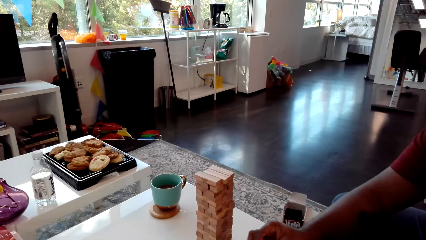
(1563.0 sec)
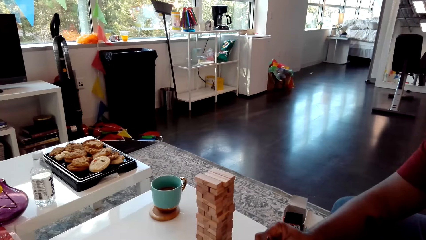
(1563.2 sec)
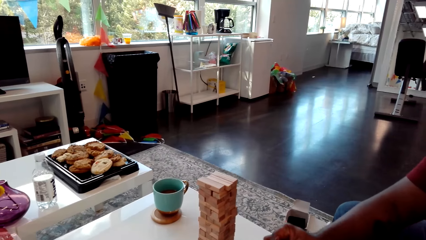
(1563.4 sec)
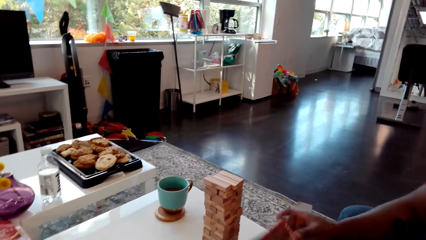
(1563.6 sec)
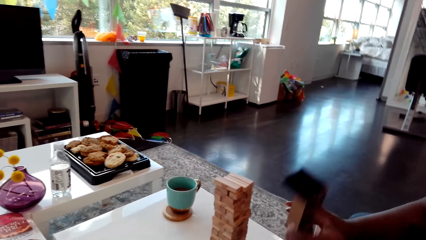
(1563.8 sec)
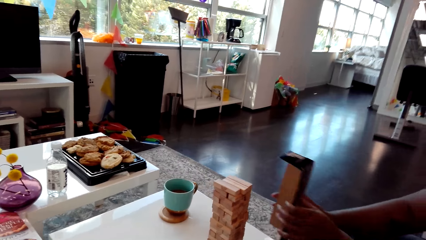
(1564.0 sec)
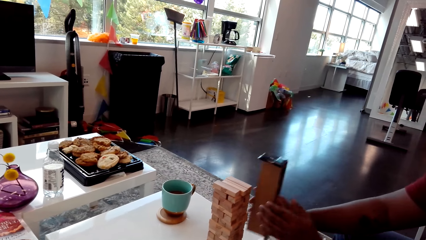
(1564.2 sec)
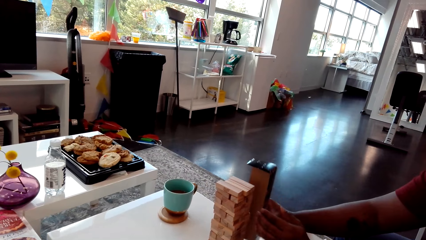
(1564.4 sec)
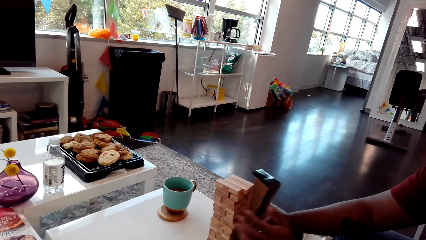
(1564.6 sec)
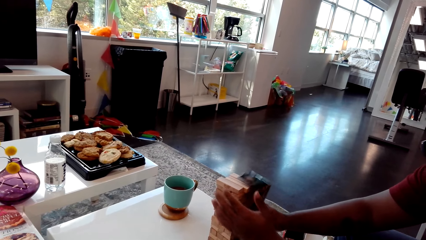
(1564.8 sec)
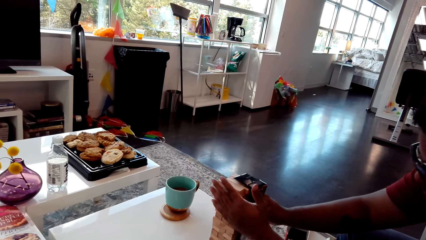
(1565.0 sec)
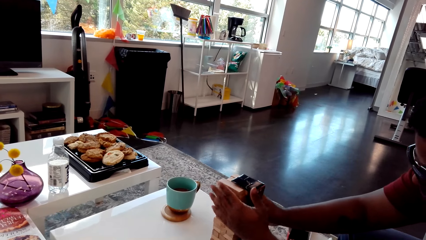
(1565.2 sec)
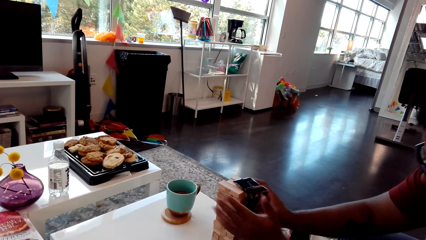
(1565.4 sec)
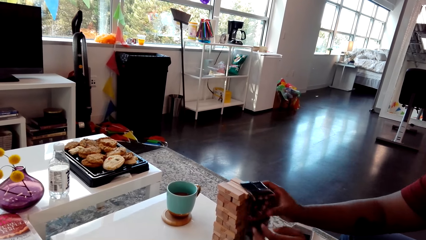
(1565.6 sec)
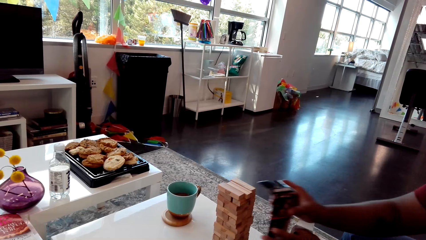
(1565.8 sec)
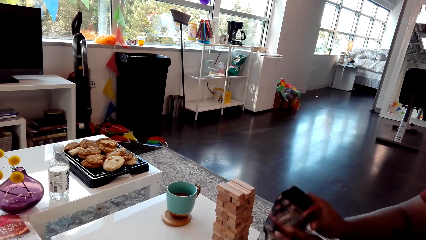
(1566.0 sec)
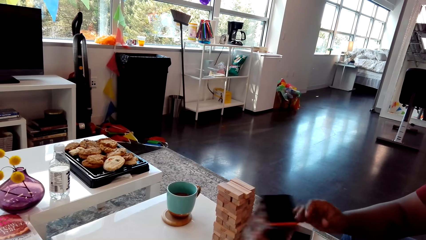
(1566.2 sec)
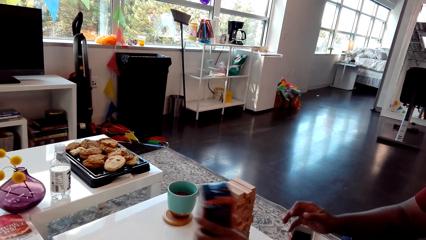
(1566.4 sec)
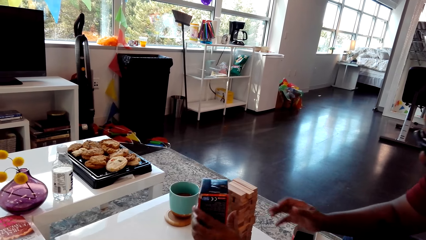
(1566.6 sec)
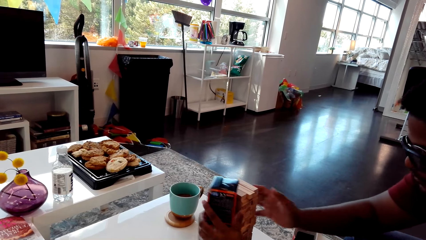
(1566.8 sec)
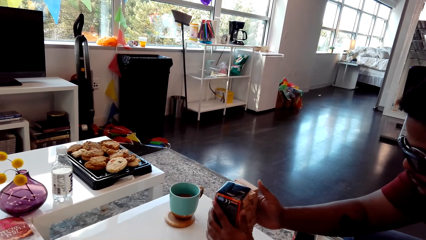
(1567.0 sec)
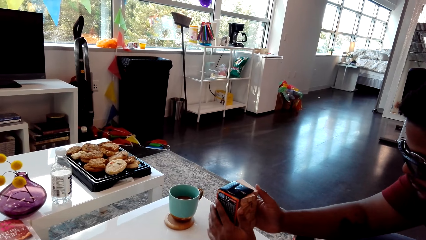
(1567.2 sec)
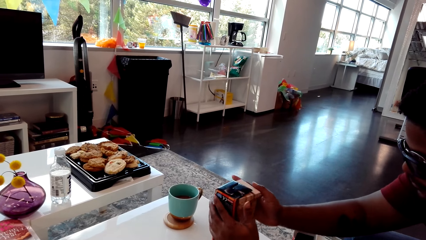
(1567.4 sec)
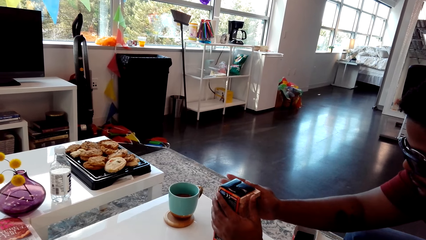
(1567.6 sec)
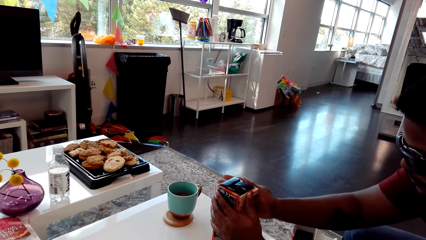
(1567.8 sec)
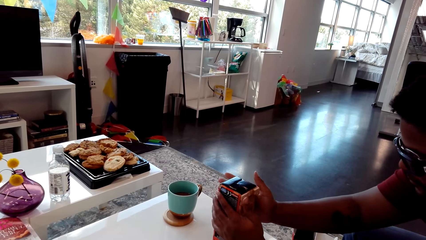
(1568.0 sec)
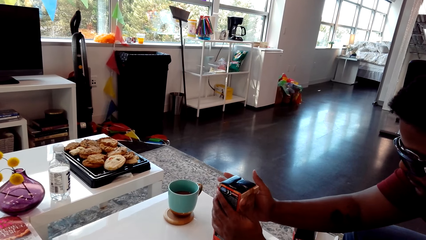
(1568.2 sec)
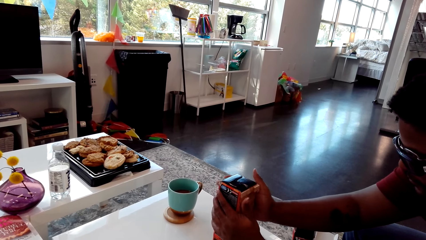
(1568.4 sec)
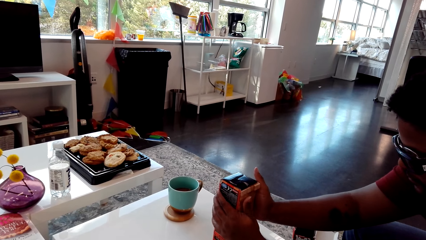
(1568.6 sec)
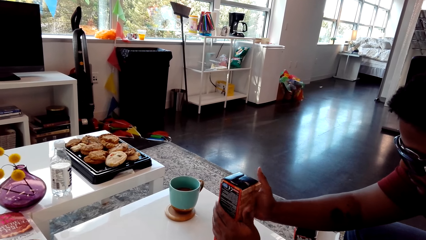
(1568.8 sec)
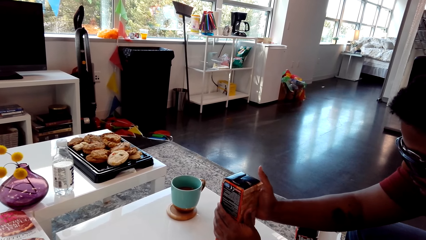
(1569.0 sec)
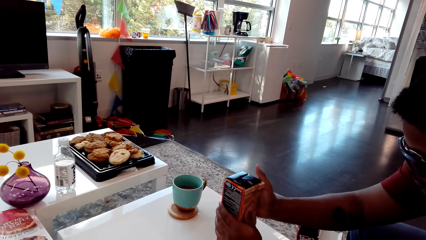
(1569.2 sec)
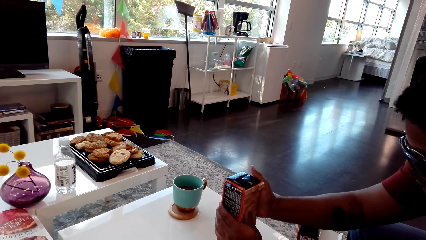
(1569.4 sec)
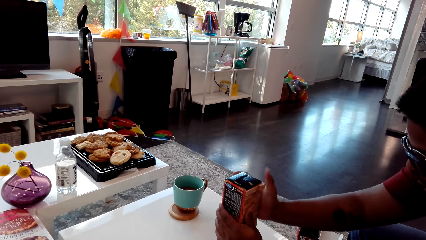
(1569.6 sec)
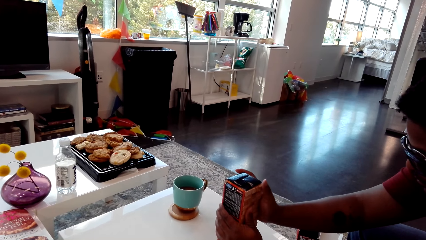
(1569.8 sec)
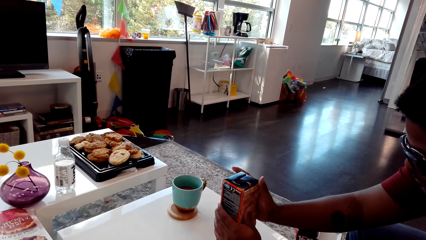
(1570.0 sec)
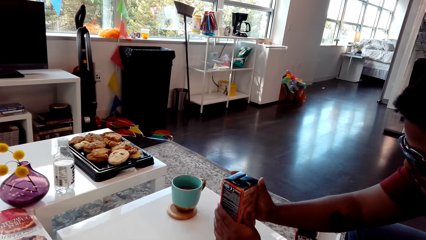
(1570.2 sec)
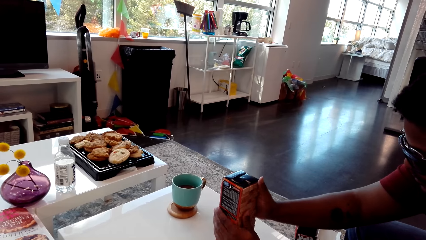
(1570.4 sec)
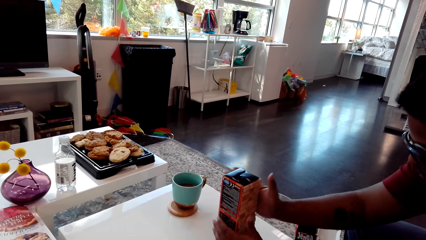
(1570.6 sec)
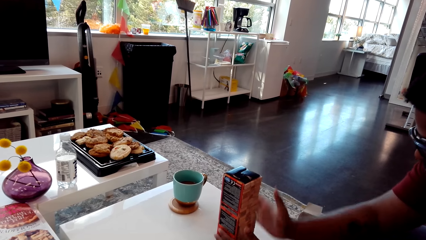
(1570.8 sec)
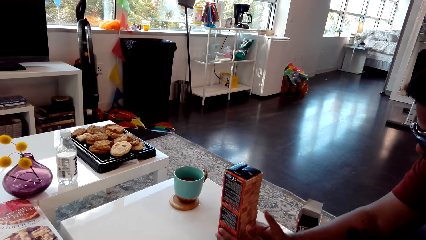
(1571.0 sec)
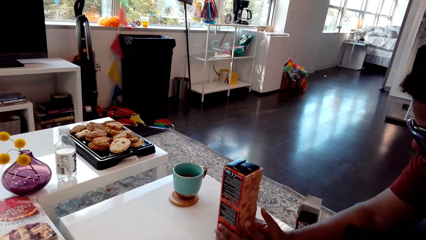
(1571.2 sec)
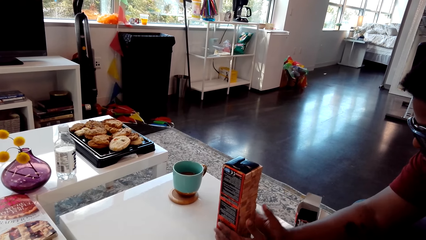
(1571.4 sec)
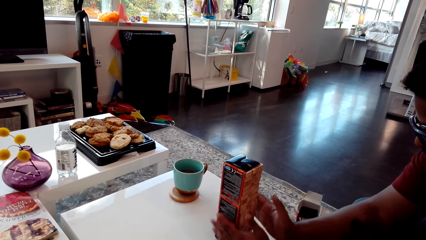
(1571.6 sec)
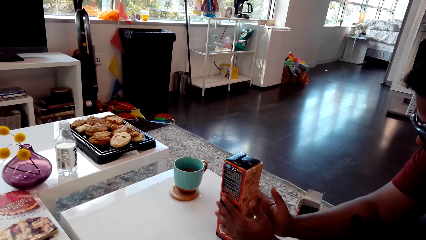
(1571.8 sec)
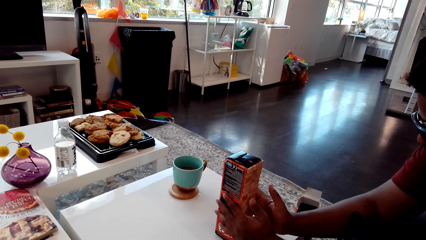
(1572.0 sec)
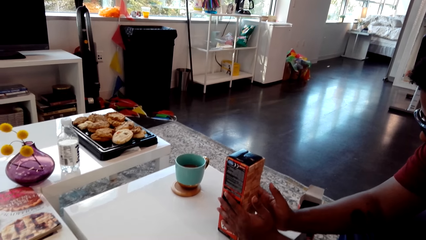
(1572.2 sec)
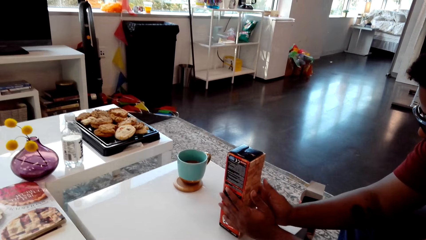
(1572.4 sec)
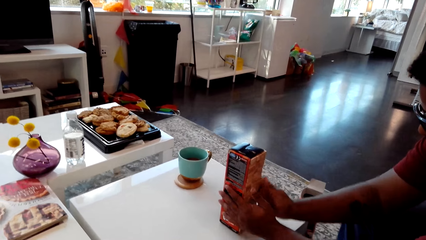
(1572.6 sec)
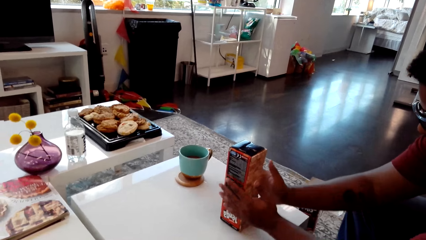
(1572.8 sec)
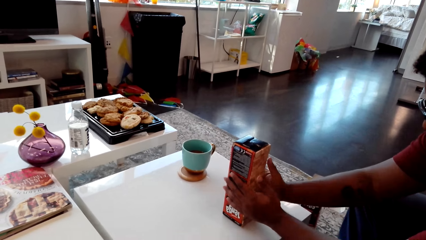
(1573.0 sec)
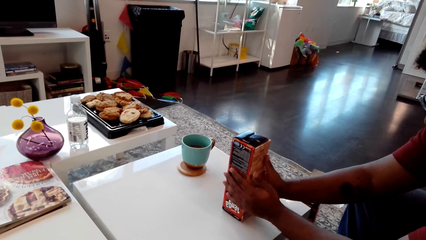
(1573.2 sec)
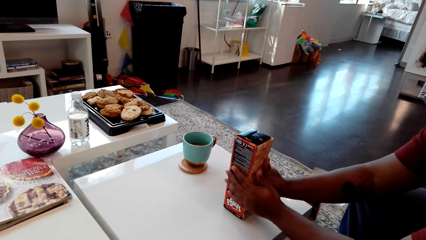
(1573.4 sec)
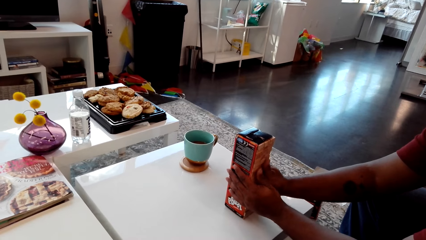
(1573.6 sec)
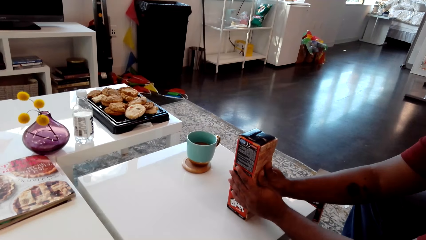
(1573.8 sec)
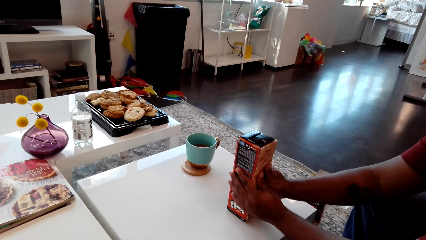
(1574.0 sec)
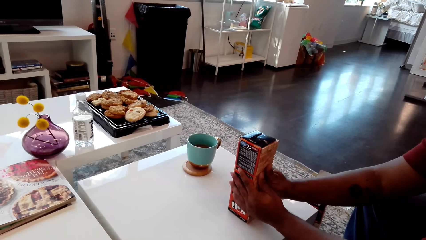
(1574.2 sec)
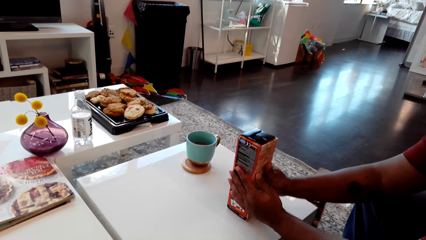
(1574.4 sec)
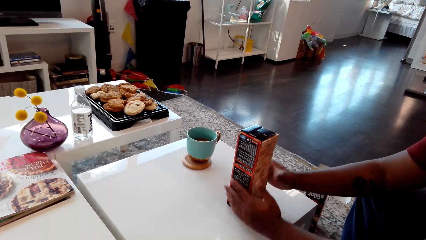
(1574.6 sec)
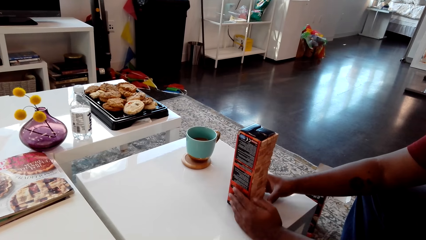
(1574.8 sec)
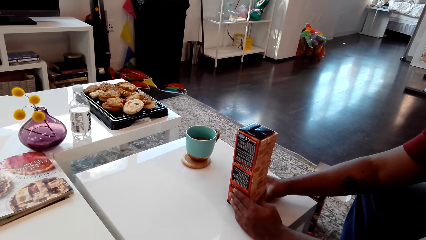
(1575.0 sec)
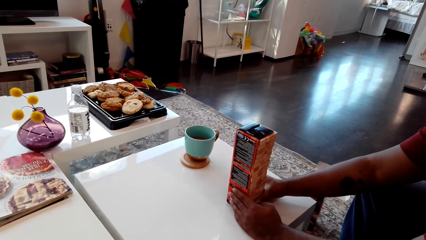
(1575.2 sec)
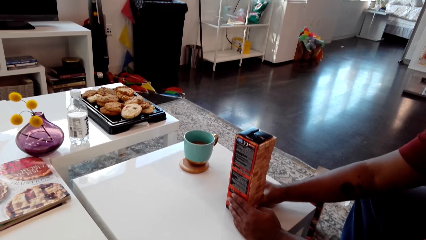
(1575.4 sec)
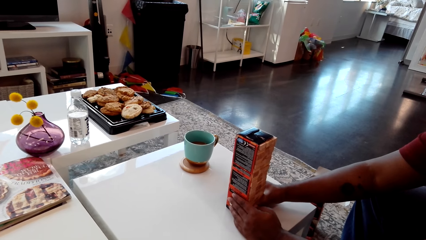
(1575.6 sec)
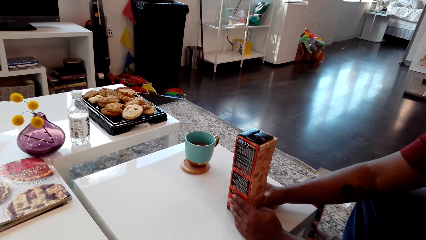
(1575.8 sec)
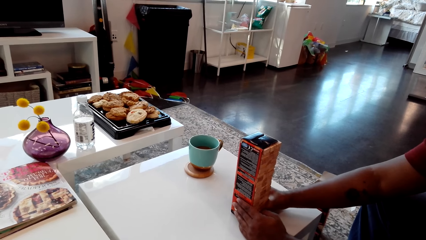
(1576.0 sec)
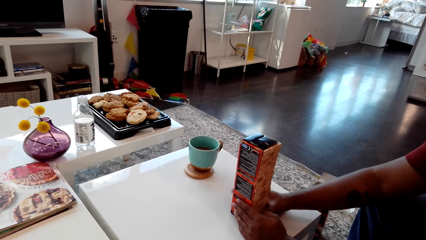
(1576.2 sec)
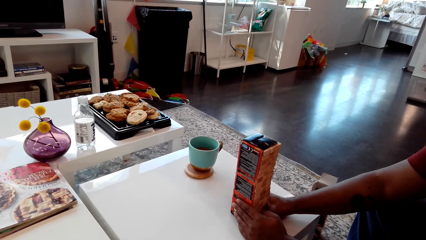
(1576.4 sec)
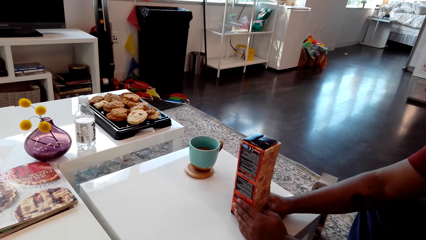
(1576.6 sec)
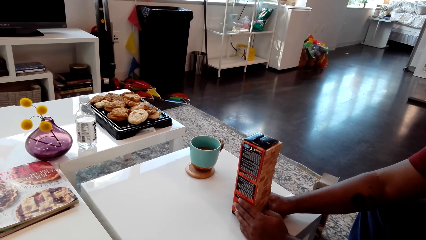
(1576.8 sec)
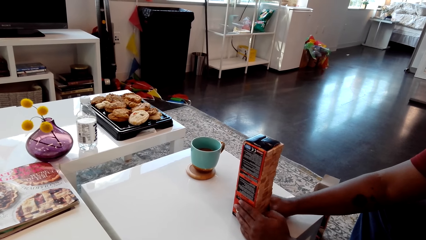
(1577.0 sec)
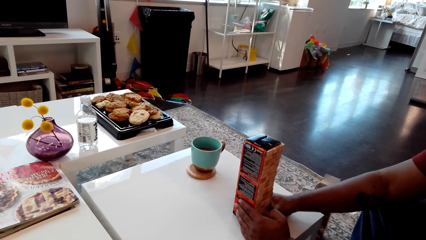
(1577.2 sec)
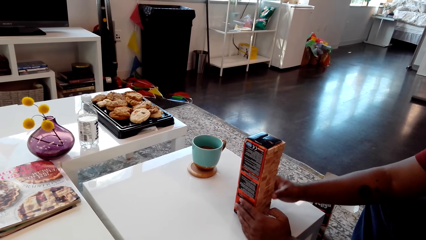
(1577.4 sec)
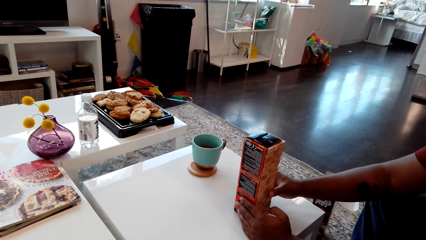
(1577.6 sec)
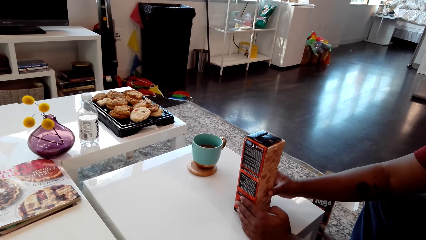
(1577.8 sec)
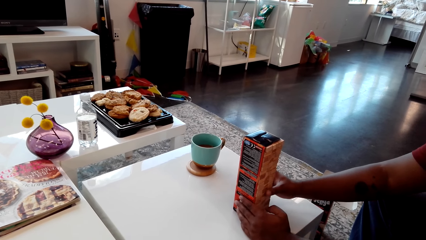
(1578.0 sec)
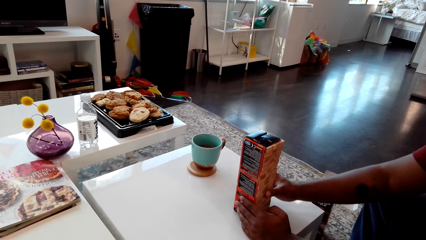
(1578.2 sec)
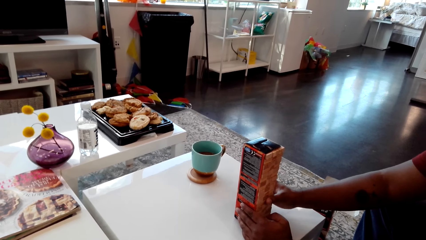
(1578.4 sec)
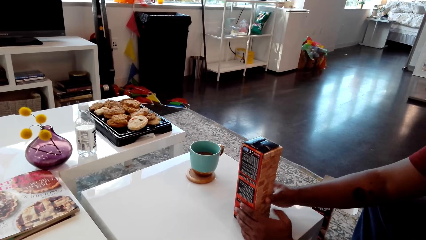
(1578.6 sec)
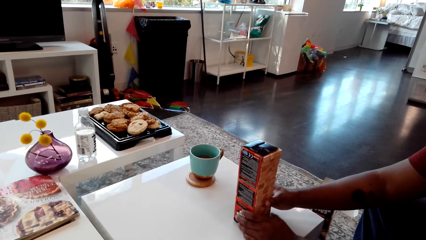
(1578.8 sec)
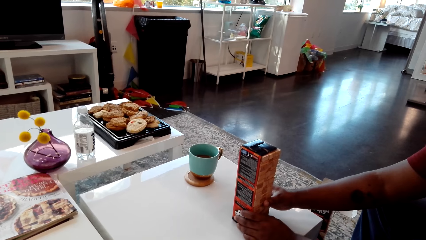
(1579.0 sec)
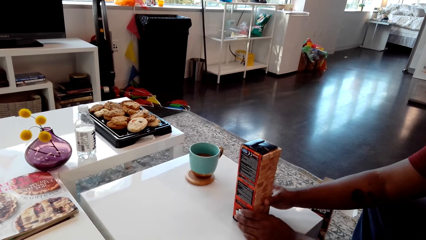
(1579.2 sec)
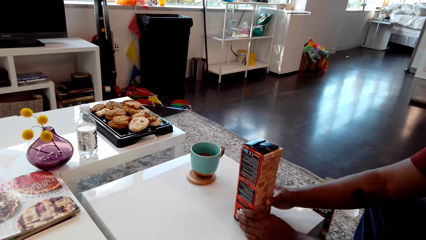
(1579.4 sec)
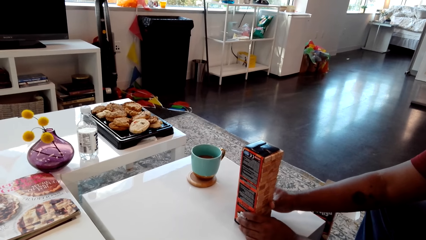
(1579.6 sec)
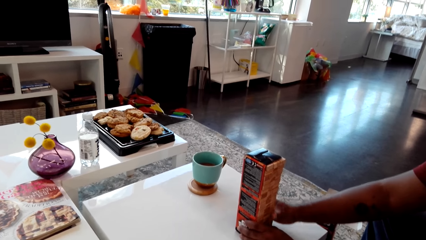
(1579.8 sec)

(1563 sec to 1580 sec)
A man puts the box on the giant tumbling blocks. The man arranges the stack of blocks with the cover. The man adjusts the giant tumbling blocks.
